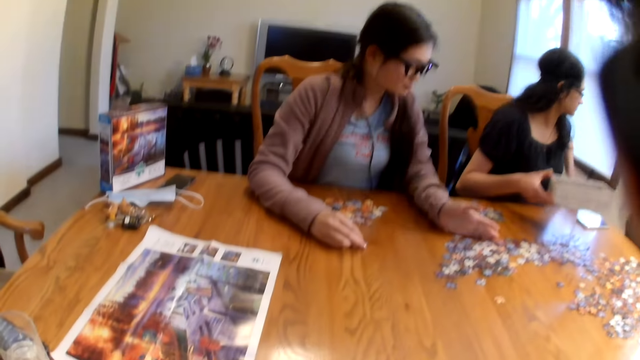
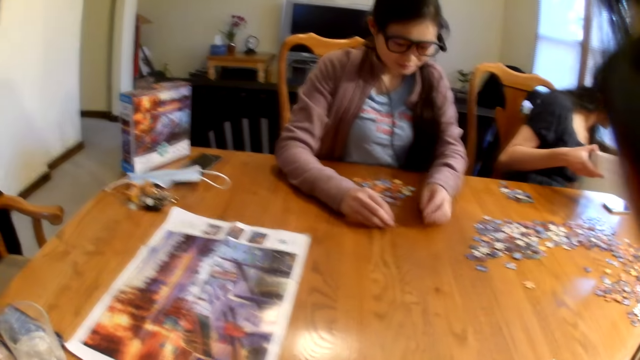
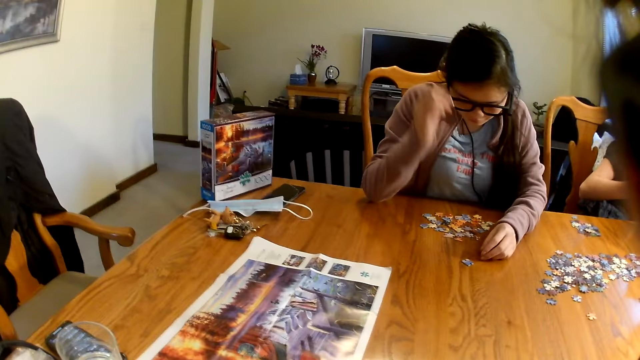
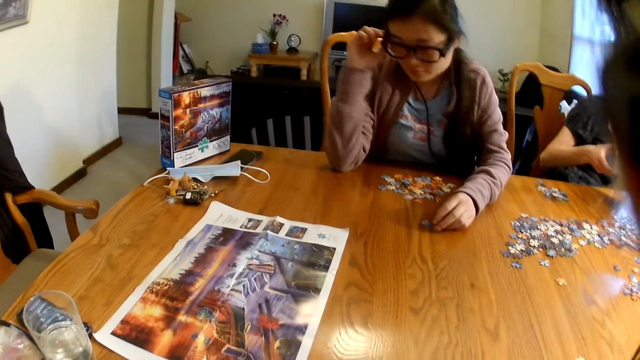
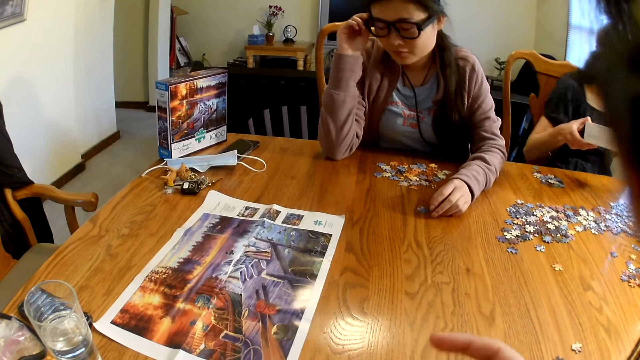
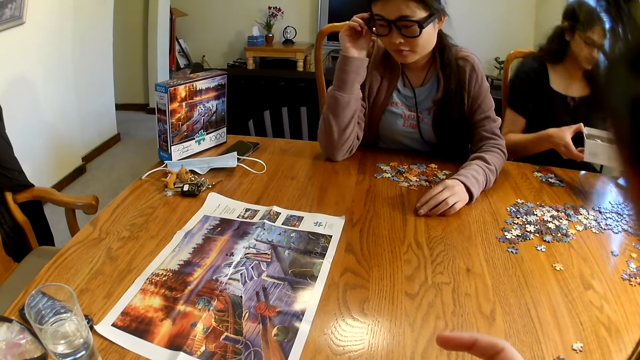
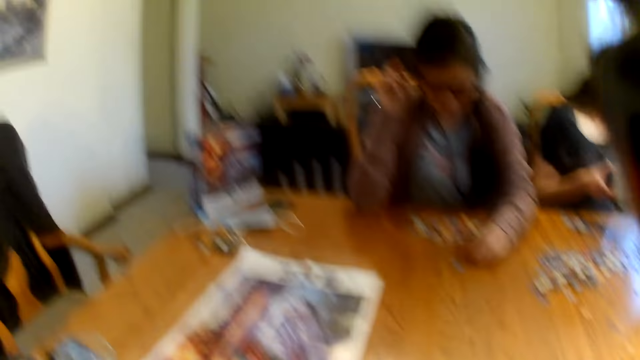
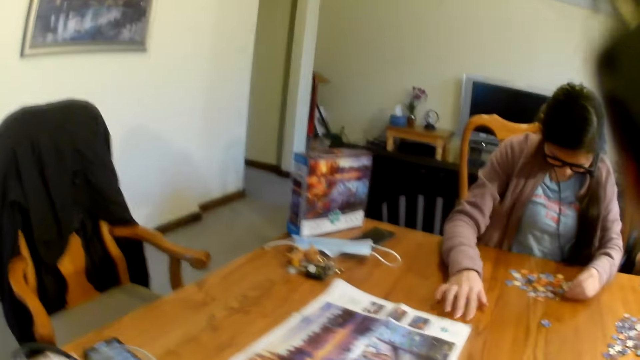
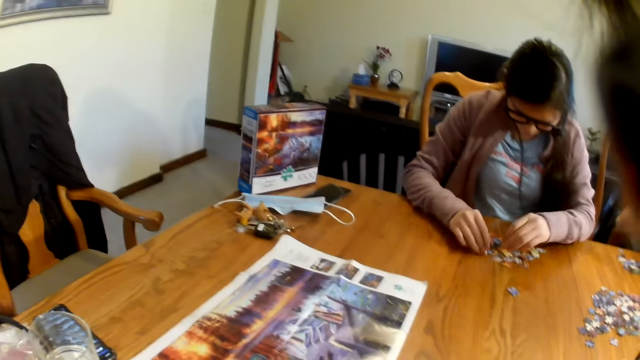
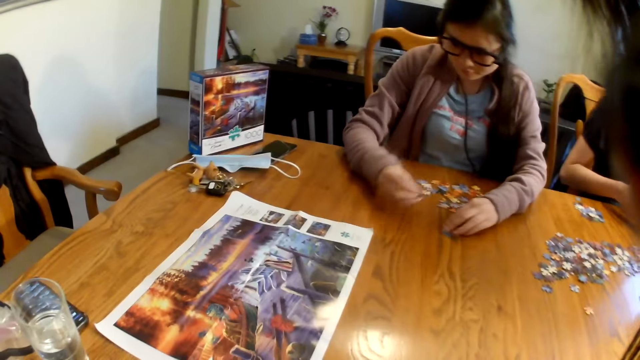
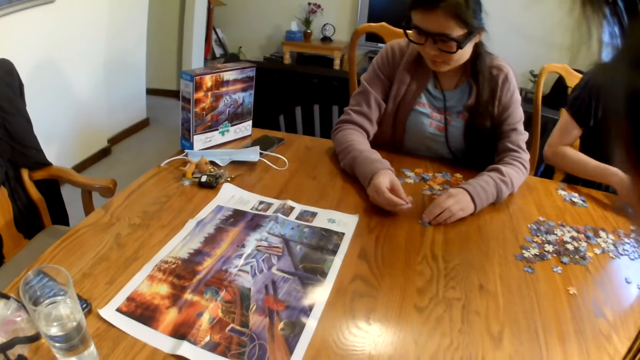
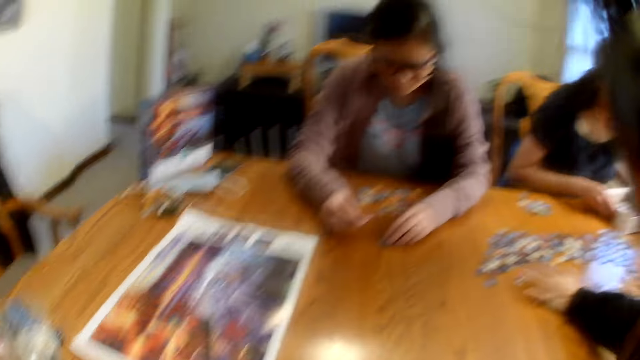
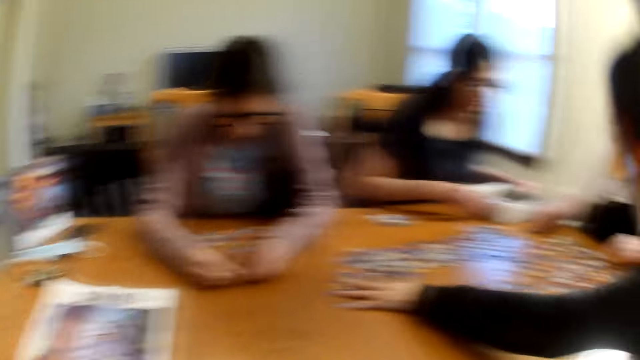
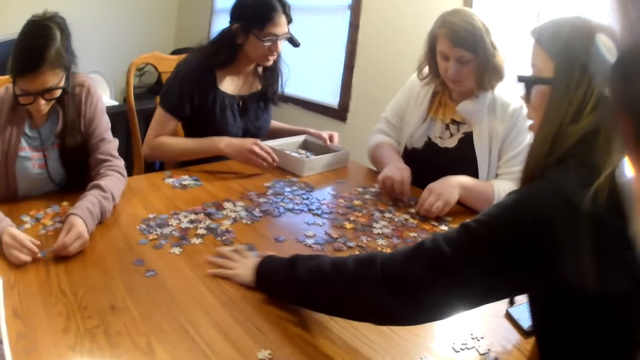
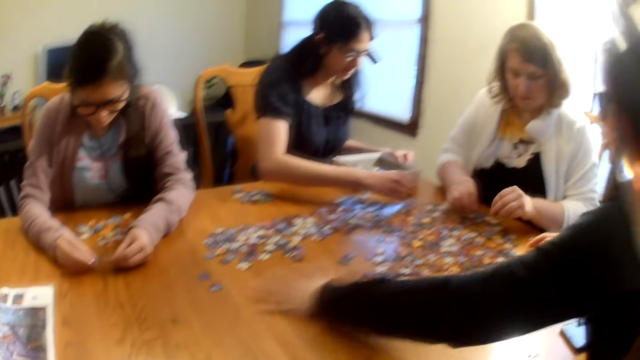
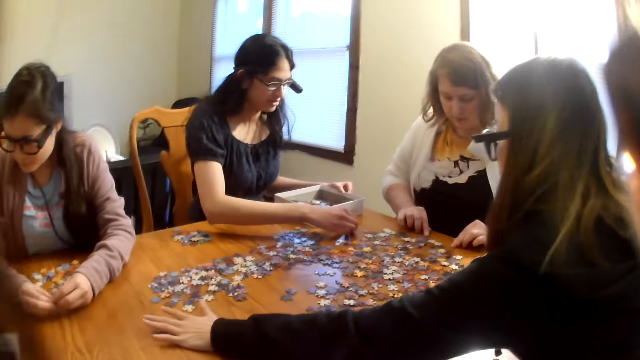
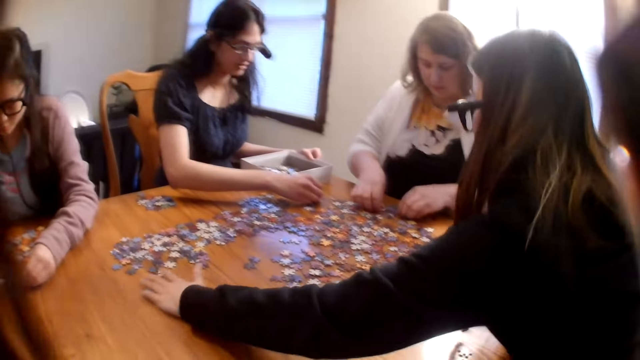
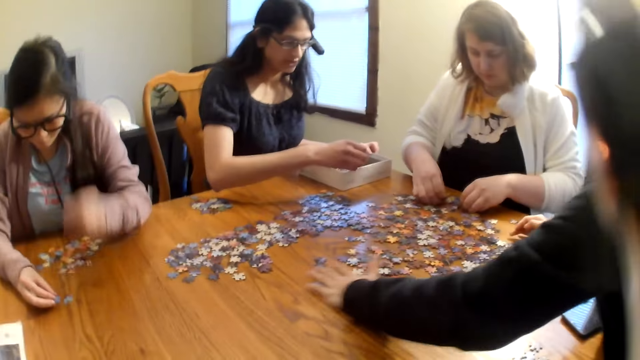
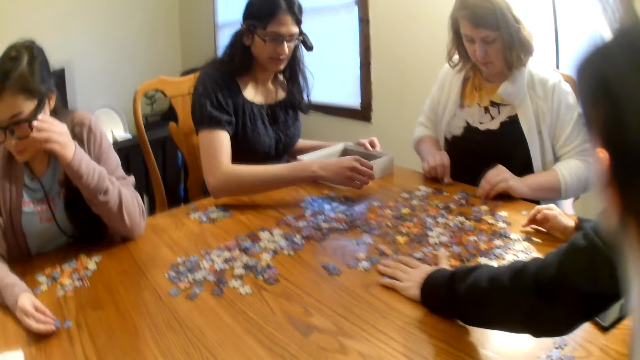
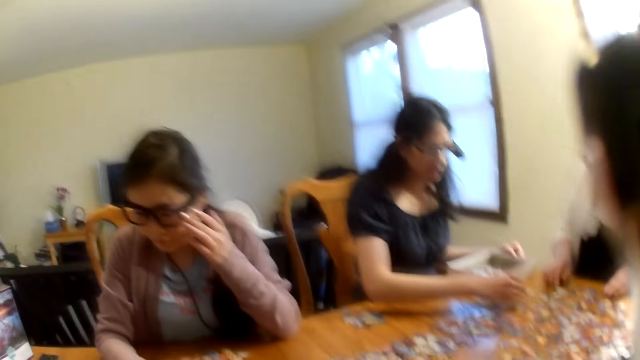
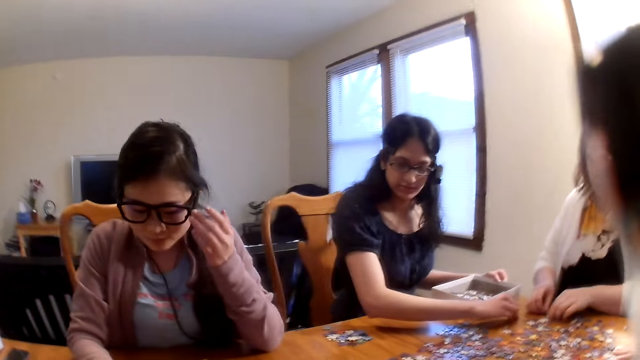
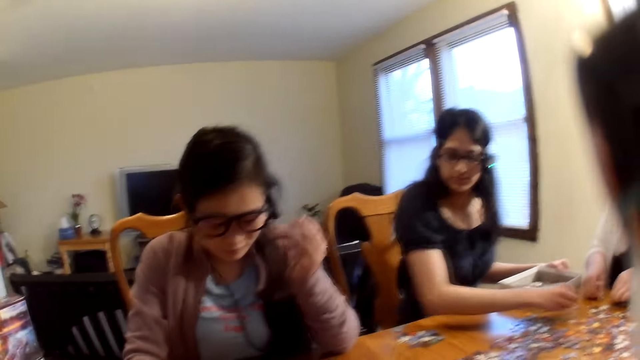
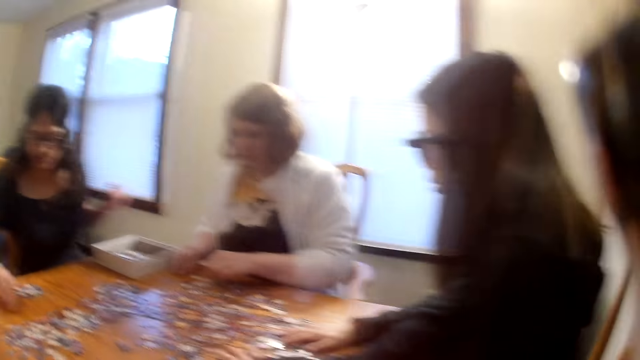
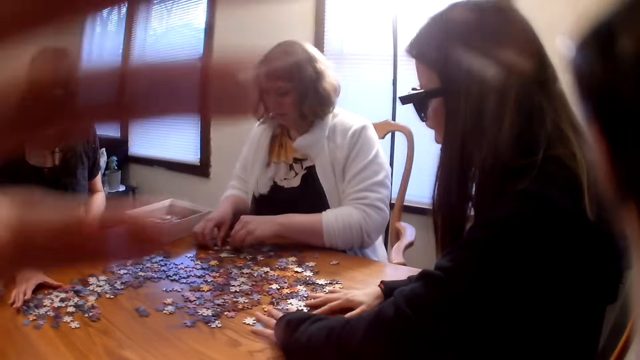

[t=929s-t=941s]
A woman picks up a piece from the table. Another woman moves the pieces on the table.

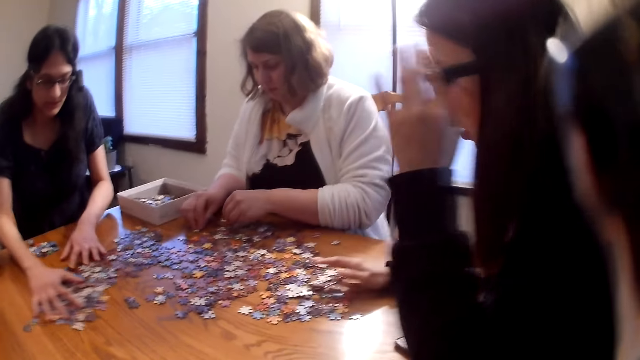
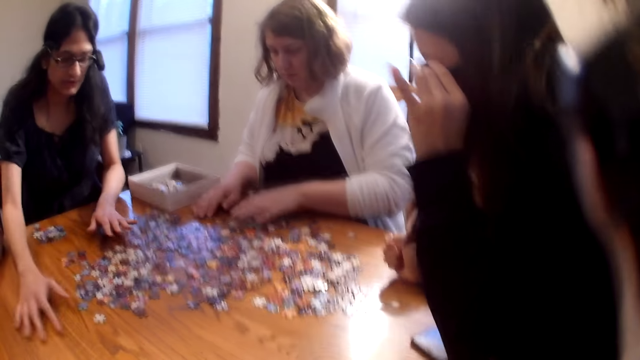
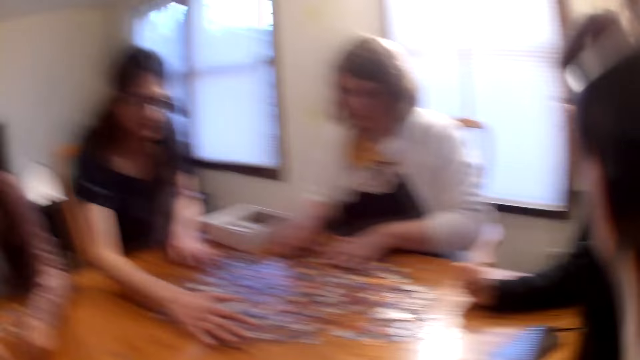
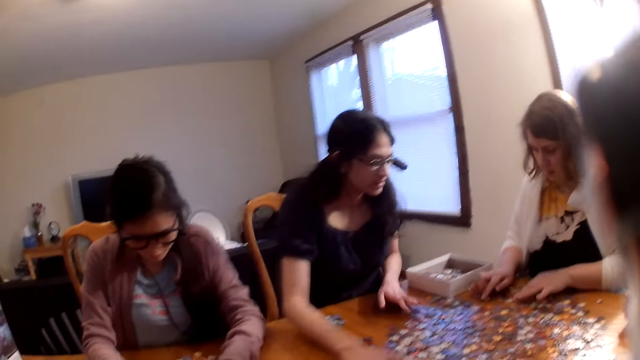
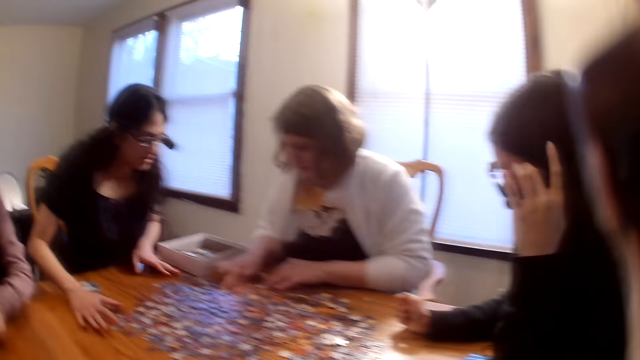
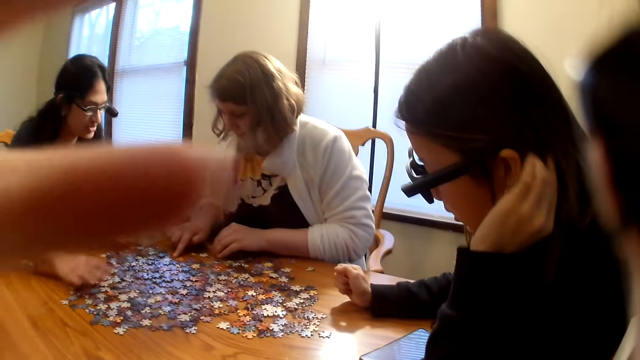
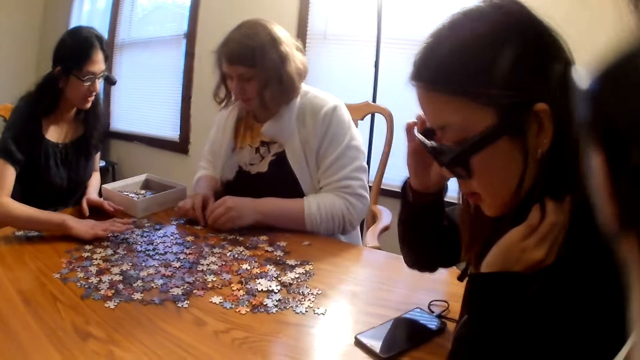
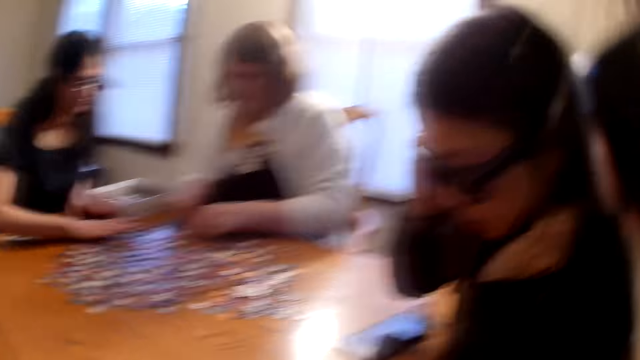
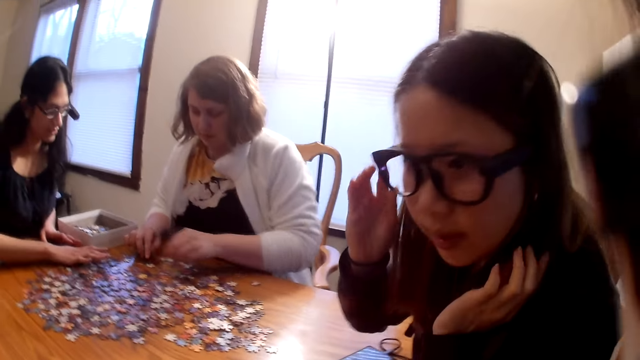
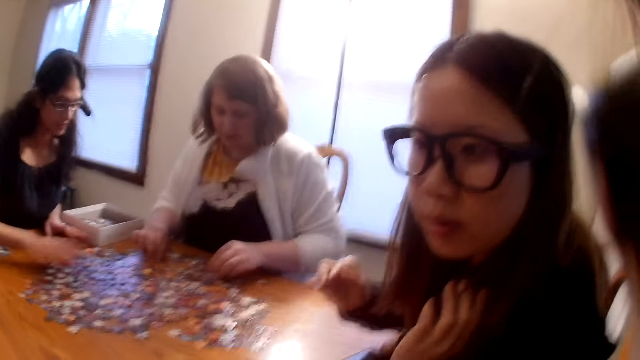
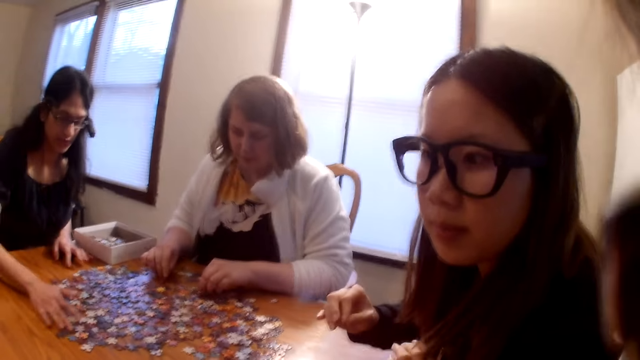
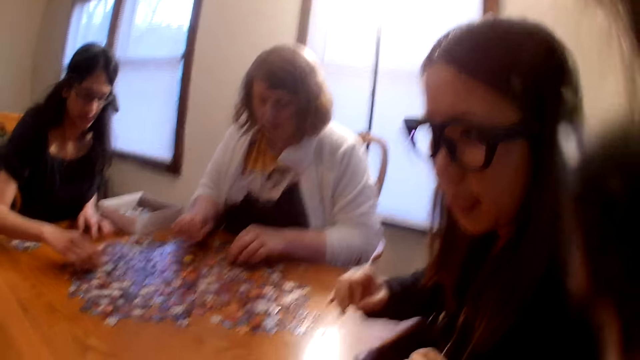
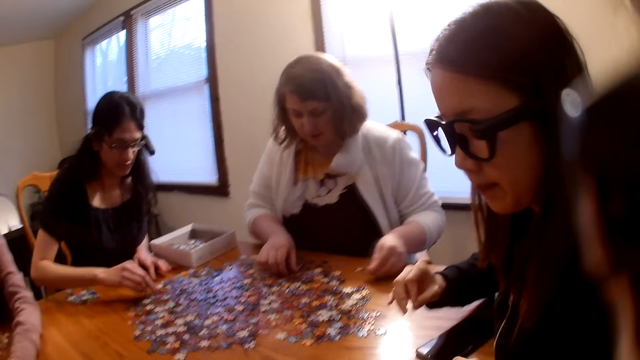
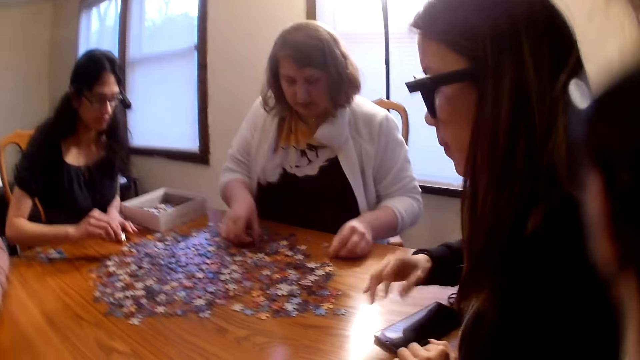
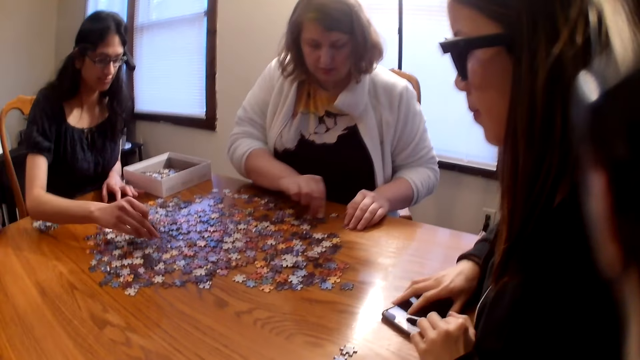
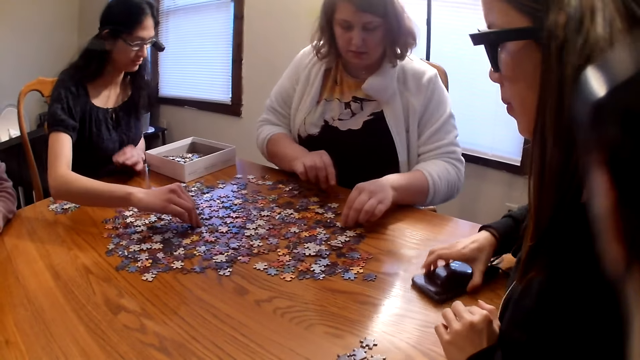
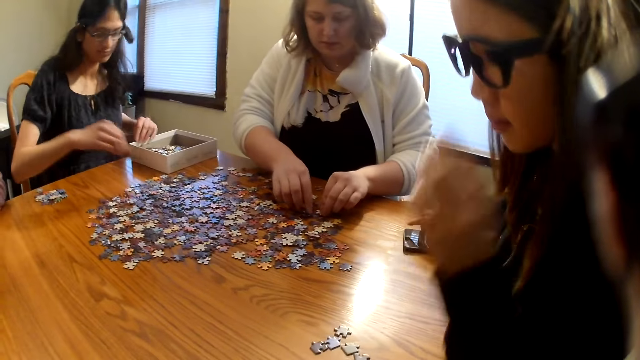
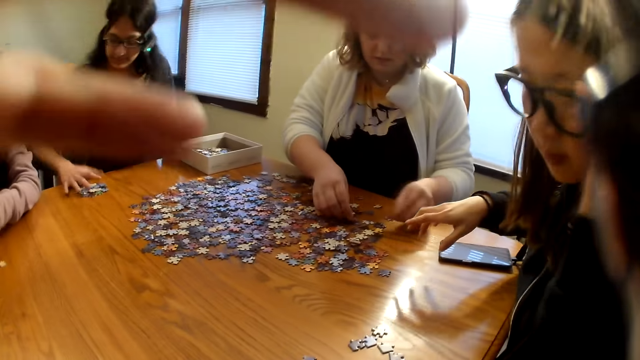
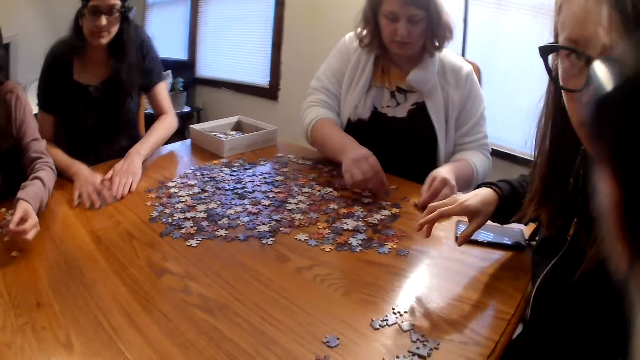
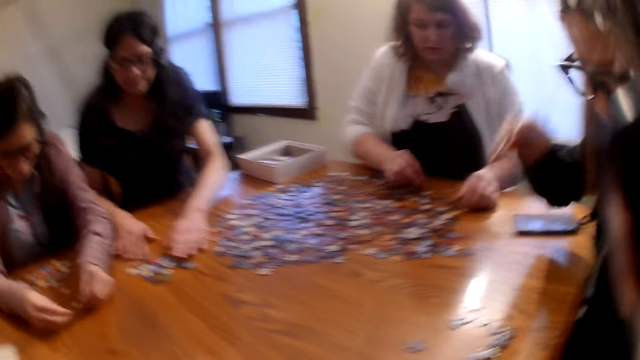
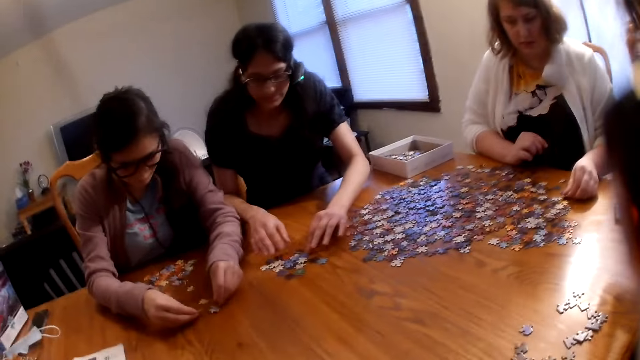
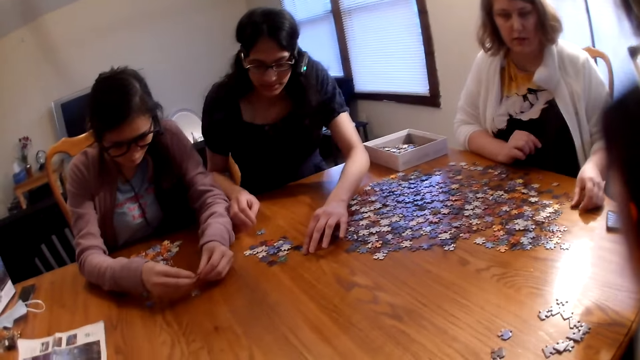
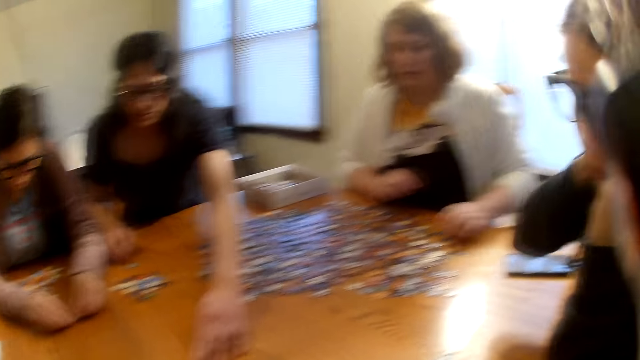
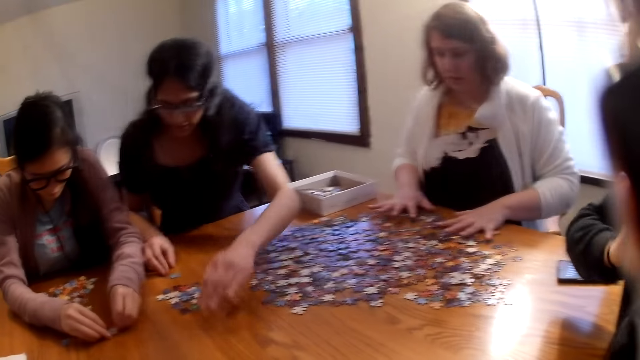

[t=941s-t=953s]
A woman spreads the pieces on the table. Another woman picks up a piece from the table. The first woman pushes the pieces on the table.
